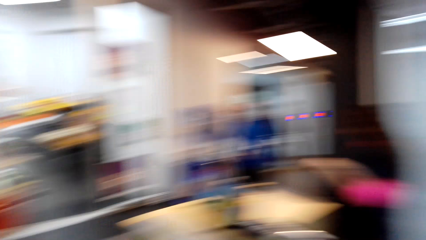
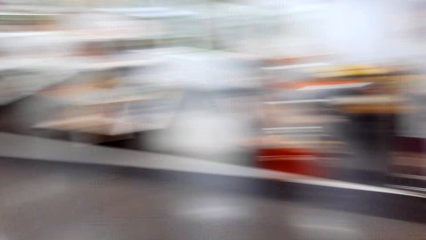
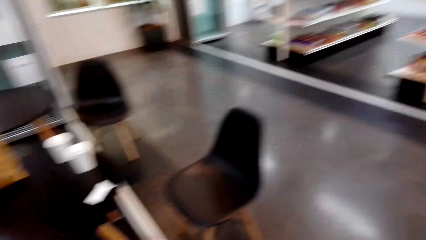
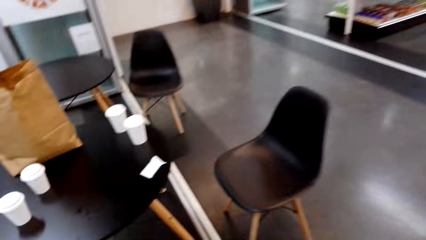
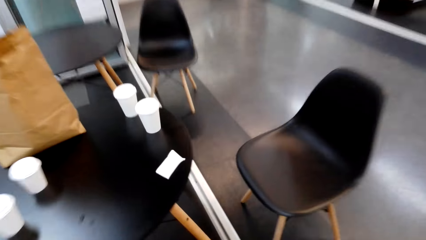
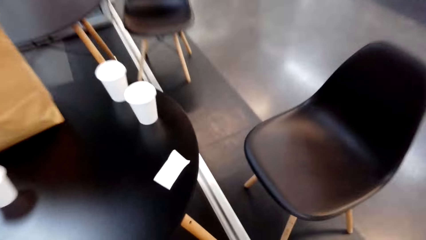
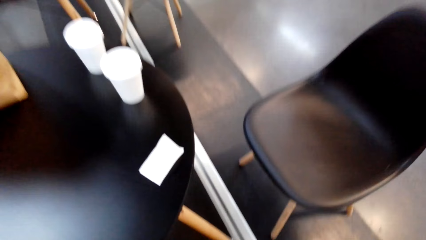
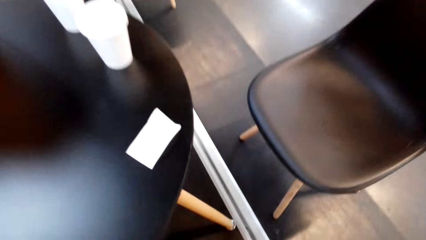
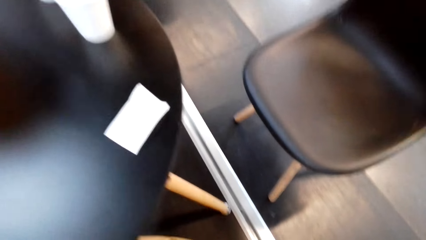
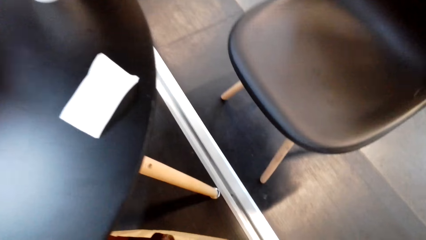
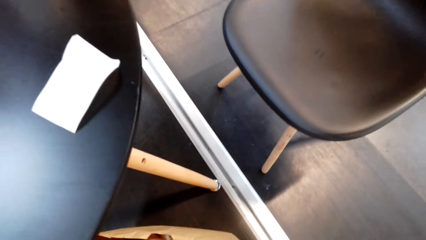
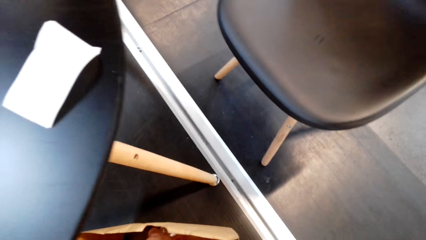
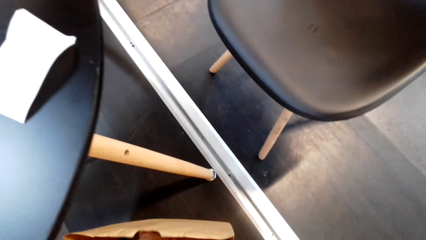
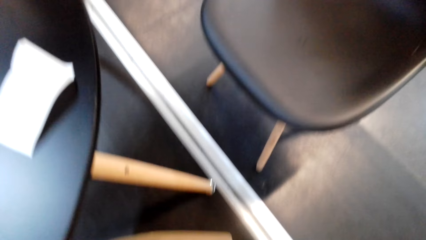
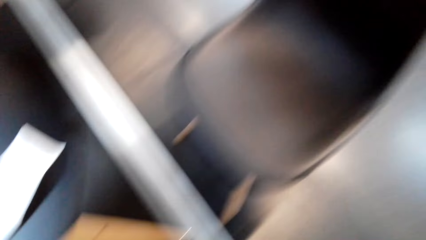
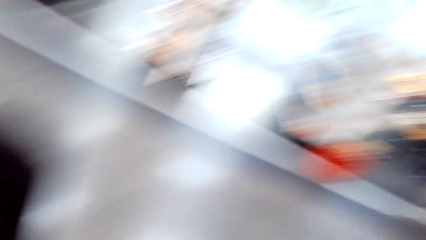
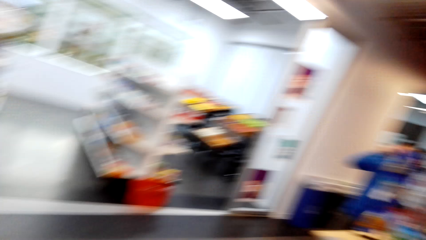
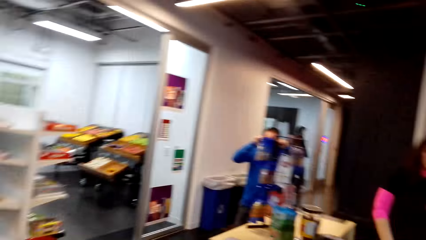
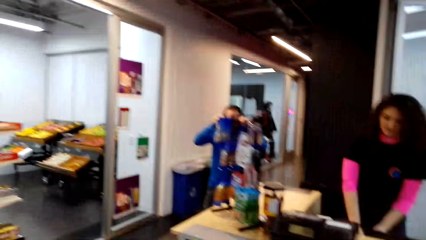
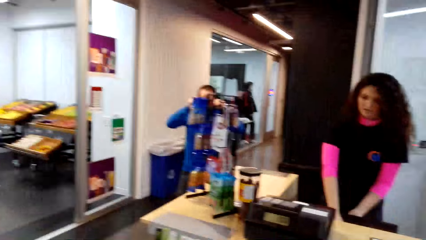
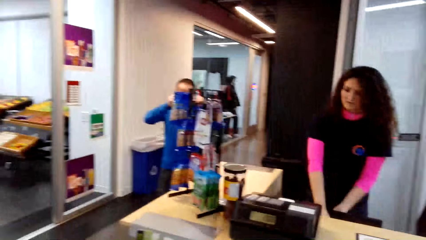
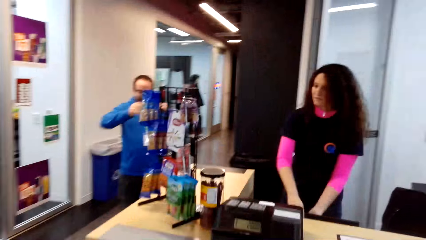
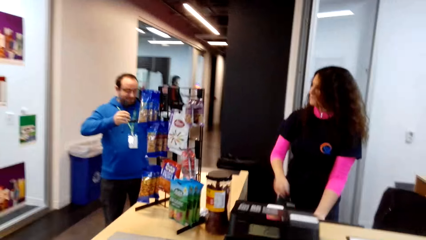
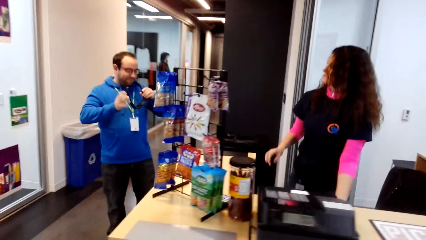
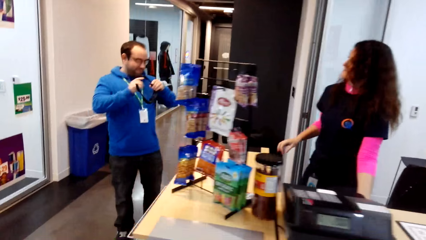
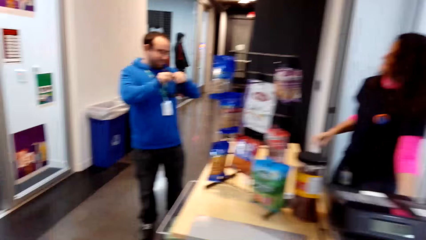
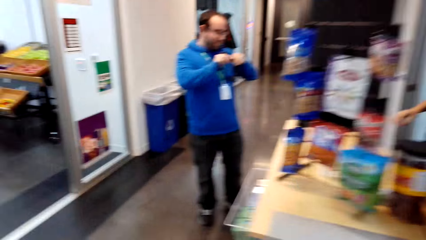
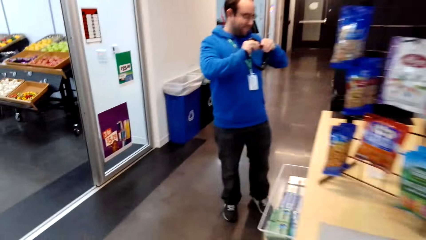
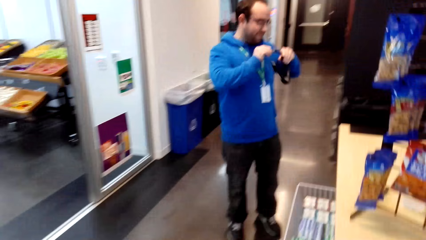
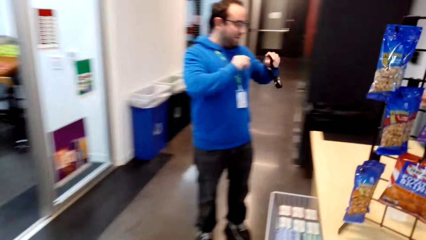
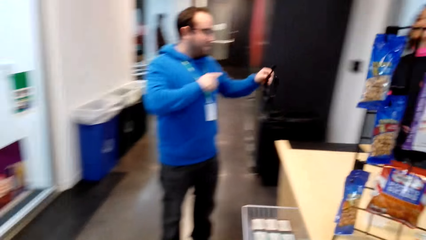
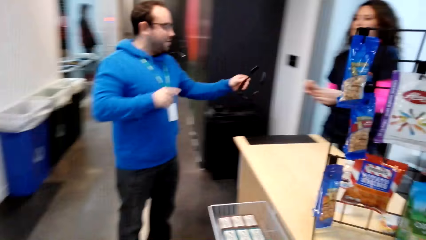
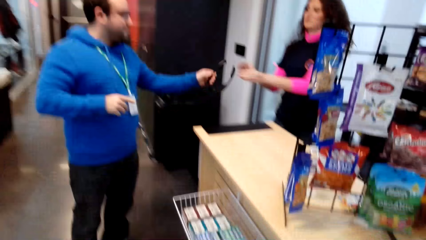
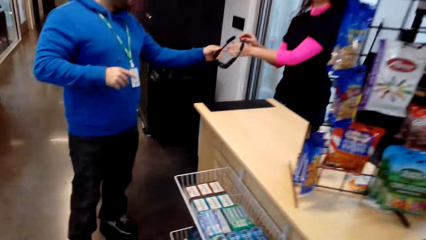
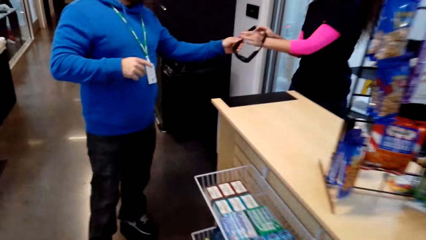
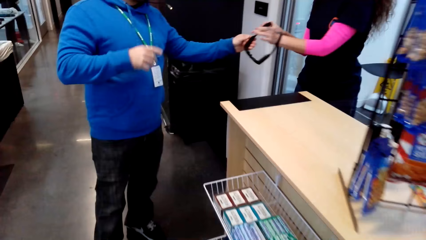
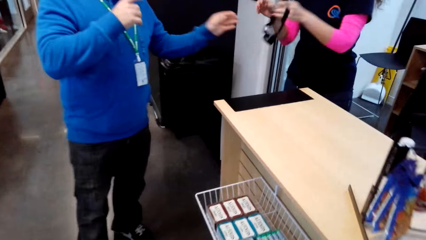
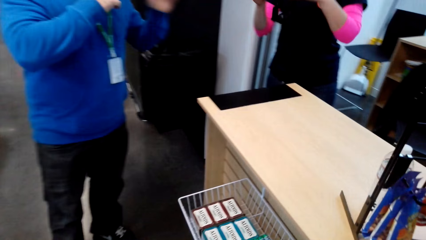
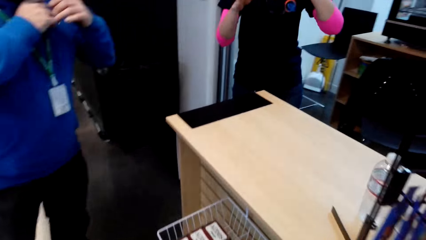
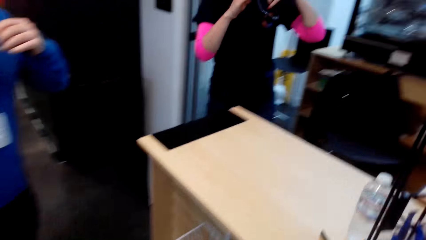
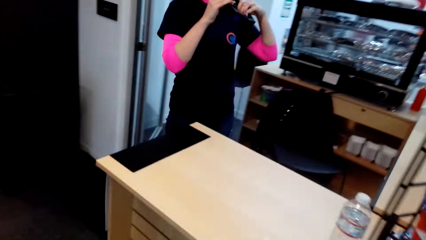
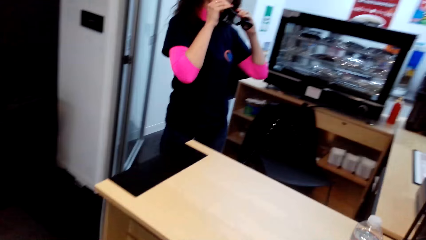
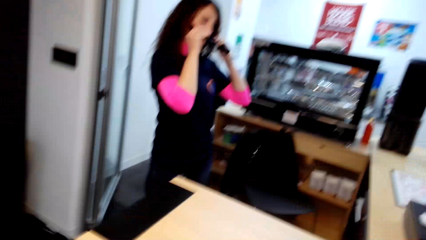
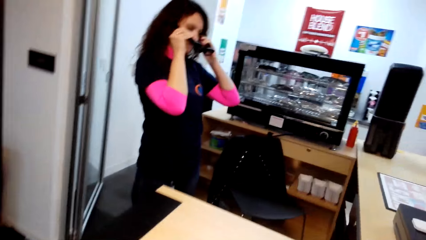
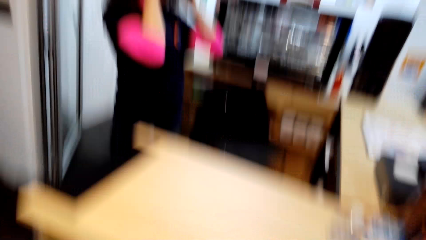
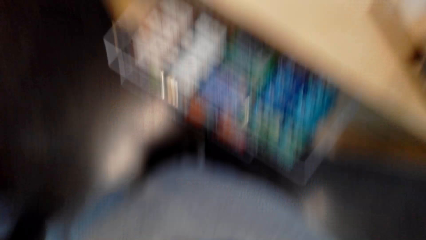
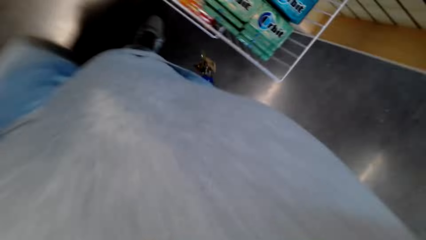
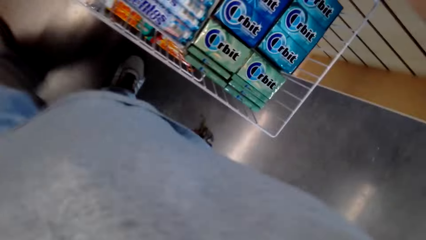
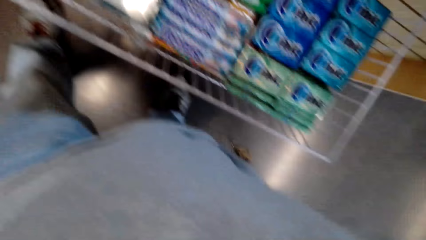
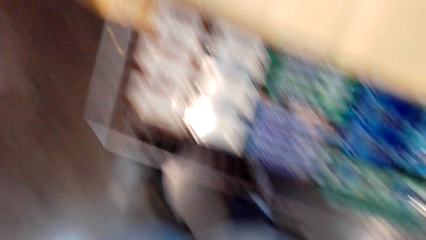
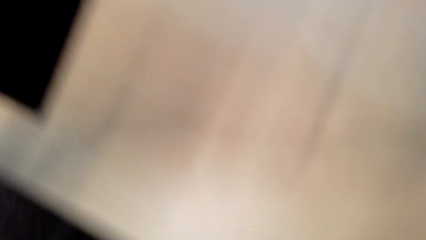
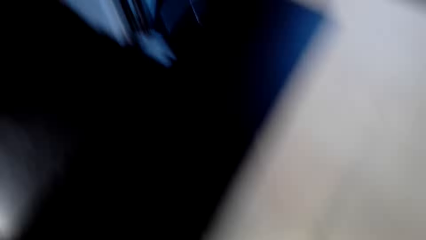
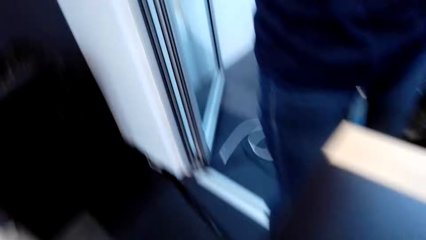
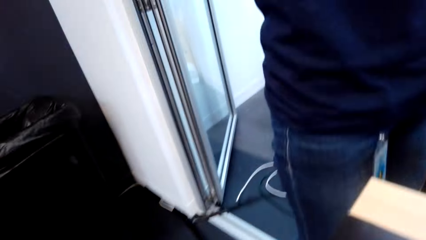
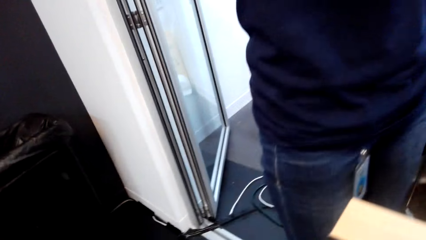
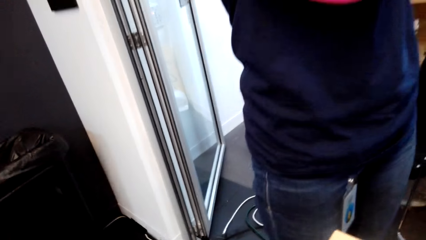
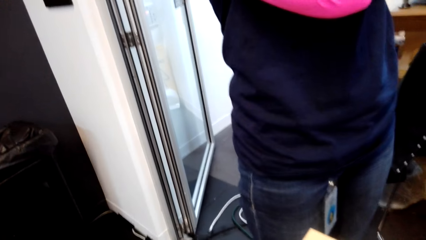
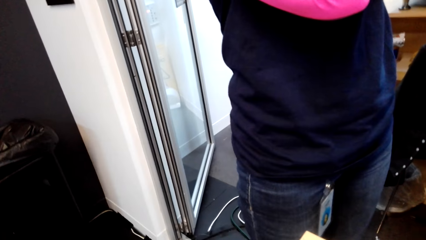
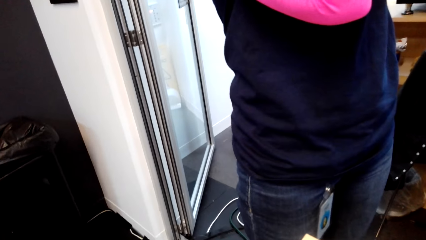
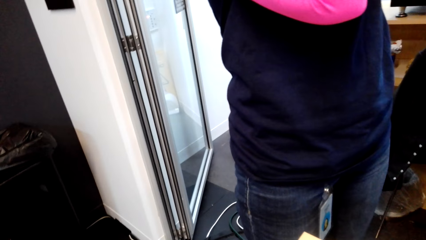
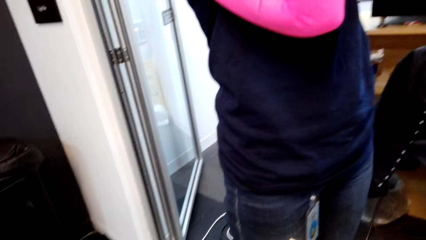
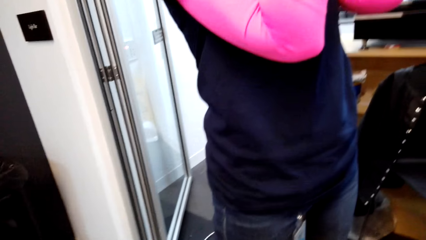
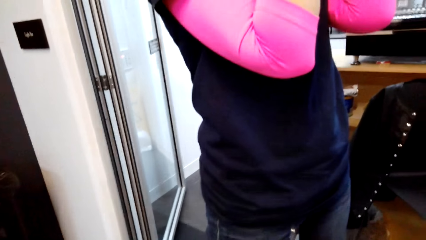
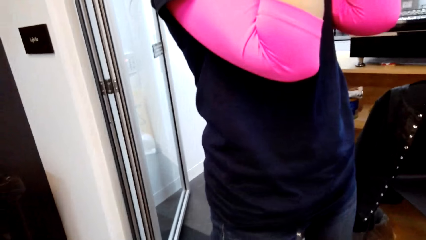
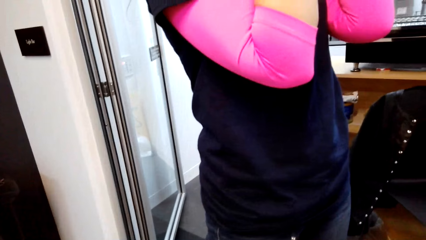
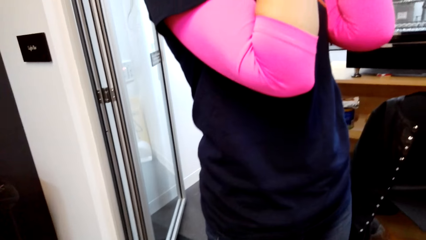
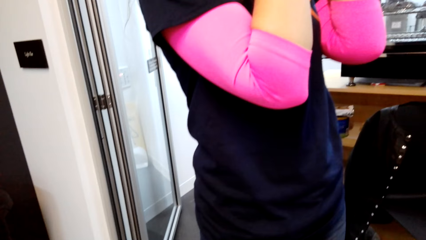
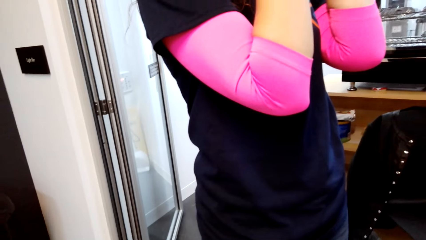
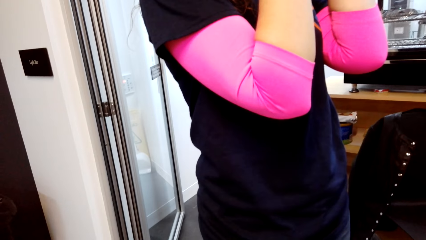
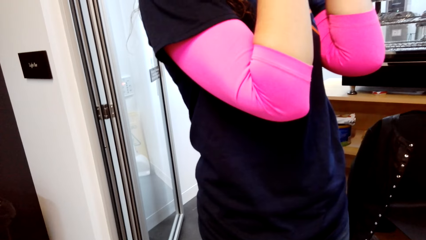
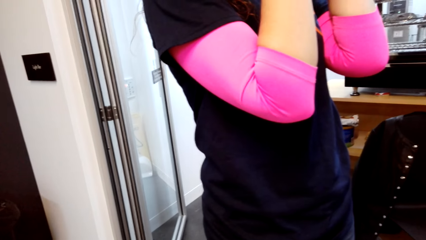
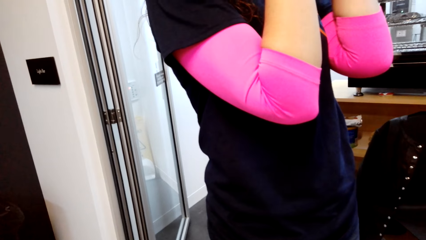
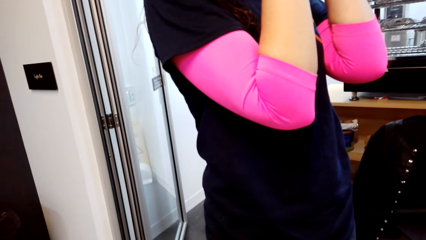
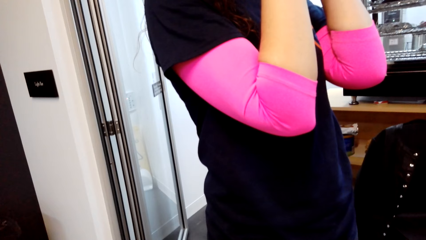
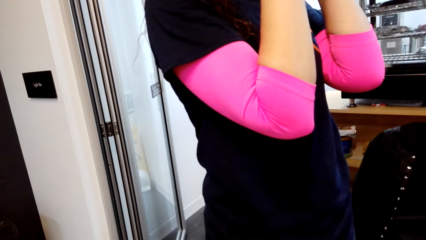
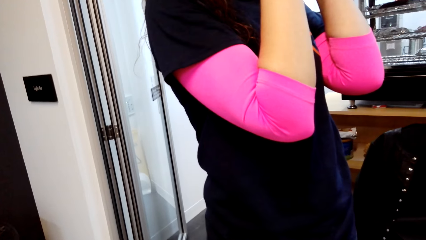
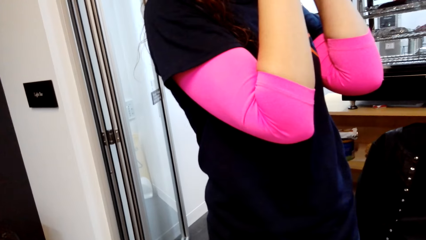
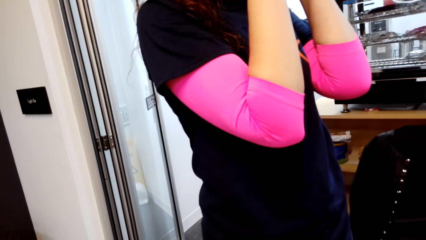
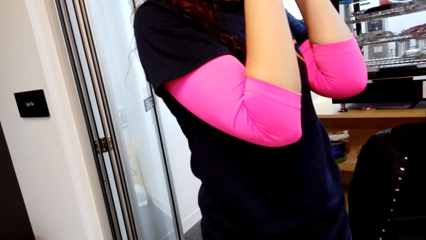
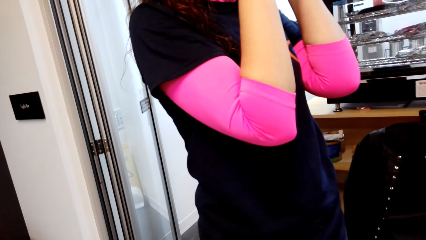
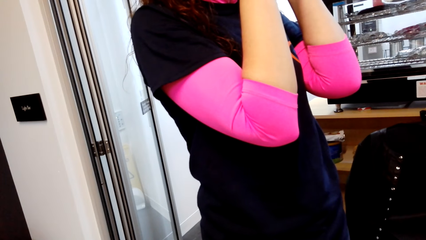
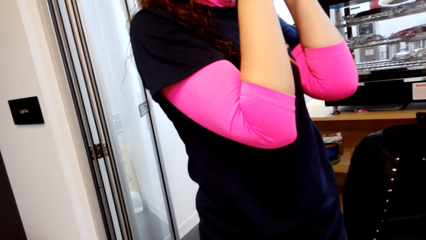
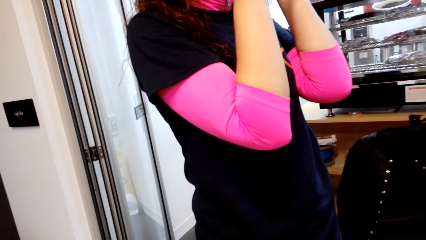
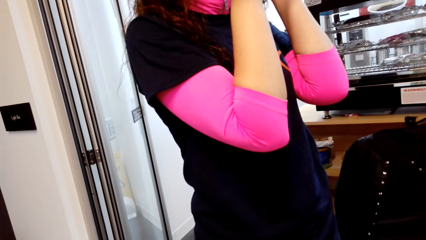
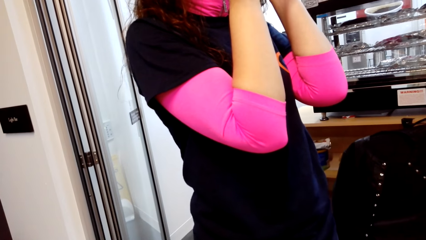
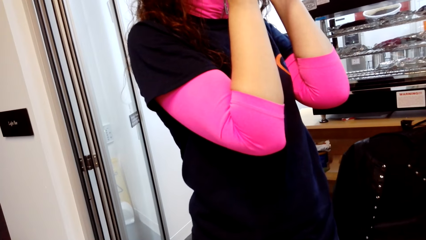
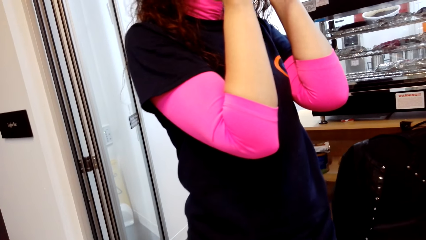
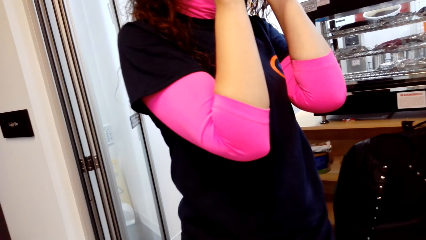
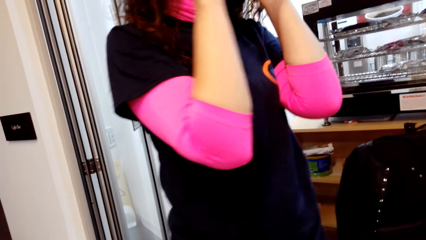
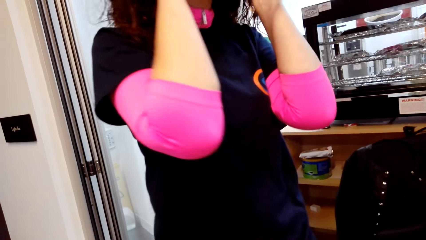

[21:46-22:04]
The camera wearer walks around the room. They turn around, put something inside a paper bag, and pick up the carrier bag. A man takes off the camera. The cashier converses with the camera wearer and the man. The camera wearer walks back to the counter. The man hands over the camera to the cashier. The cashier wears the camera. The camera wearer adjusts the camera. They take off the camera. They look at the cashier.
